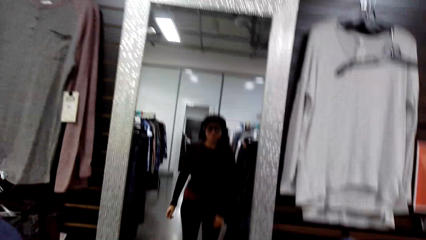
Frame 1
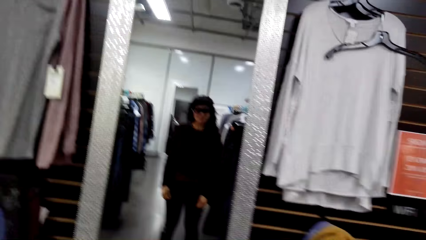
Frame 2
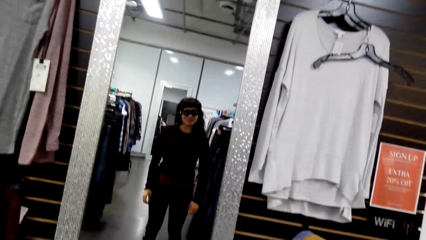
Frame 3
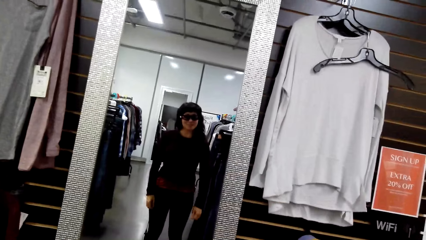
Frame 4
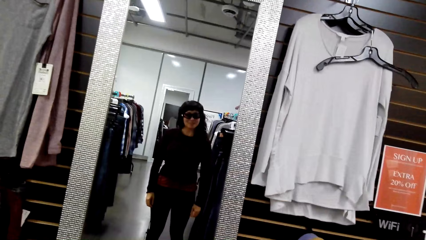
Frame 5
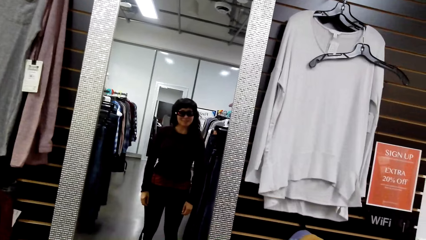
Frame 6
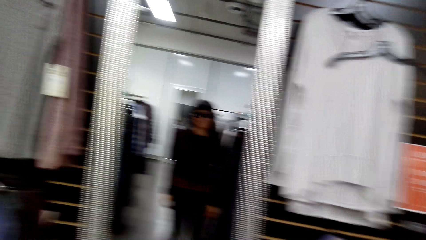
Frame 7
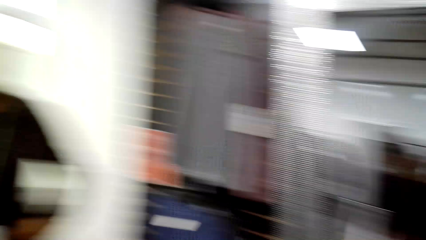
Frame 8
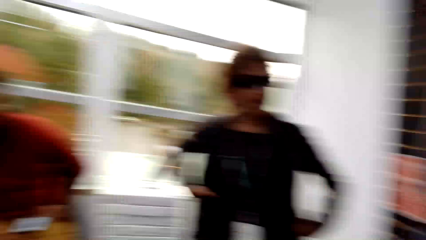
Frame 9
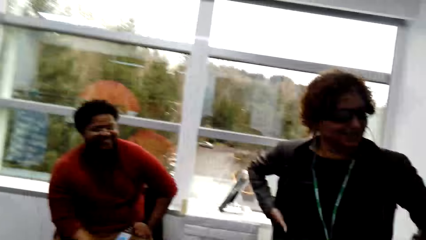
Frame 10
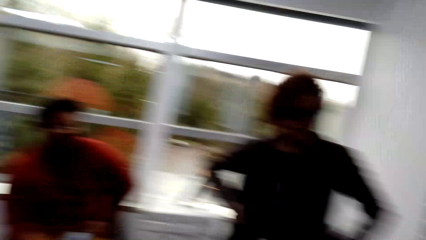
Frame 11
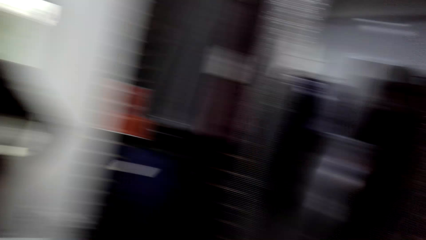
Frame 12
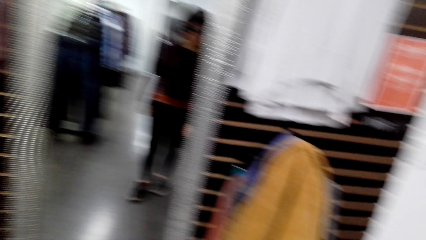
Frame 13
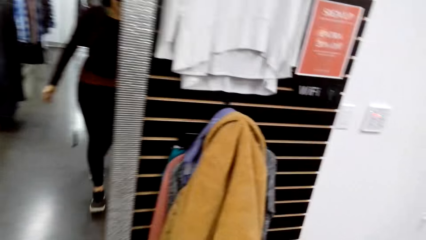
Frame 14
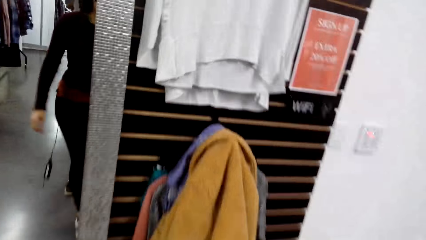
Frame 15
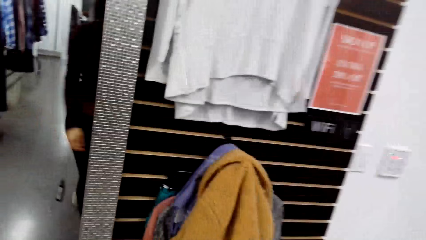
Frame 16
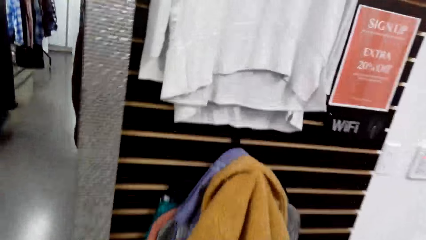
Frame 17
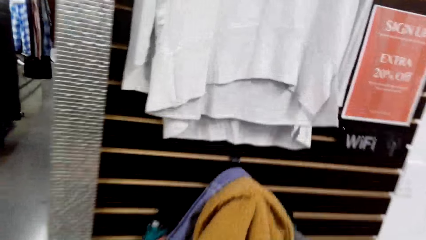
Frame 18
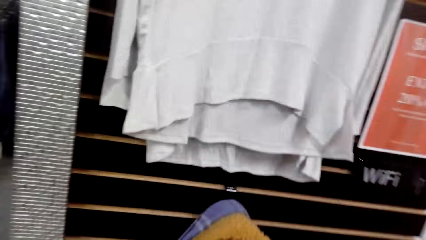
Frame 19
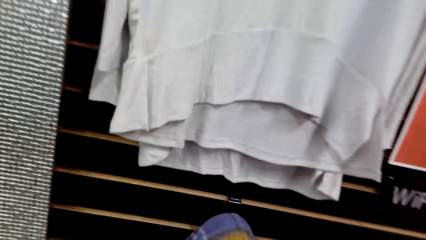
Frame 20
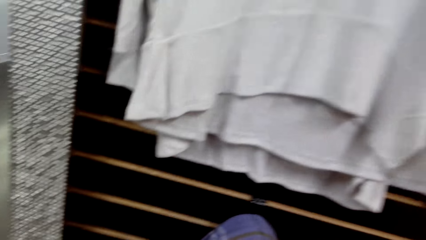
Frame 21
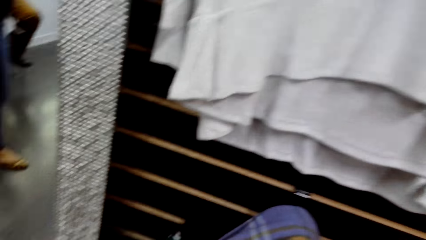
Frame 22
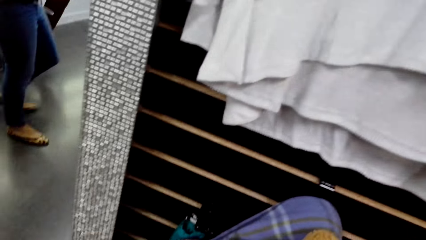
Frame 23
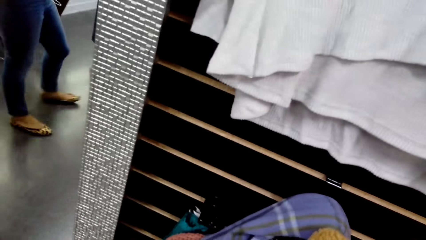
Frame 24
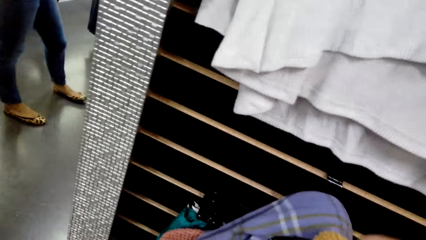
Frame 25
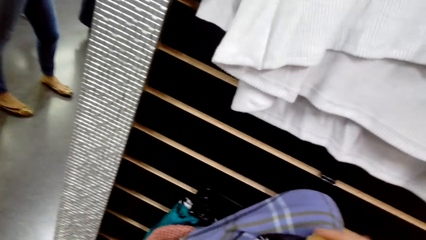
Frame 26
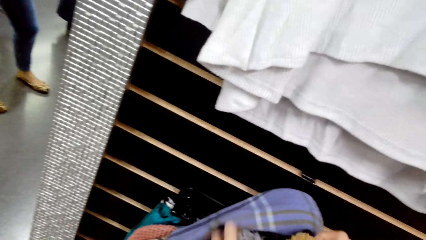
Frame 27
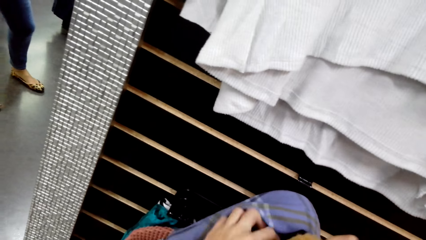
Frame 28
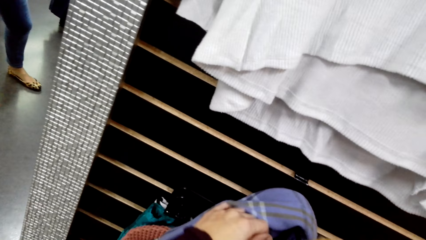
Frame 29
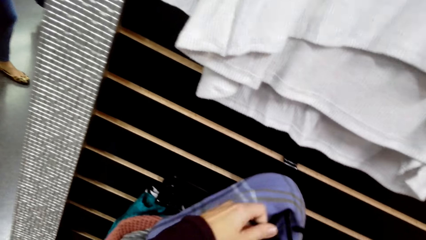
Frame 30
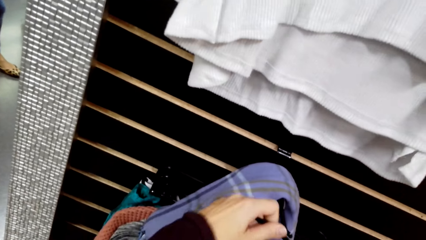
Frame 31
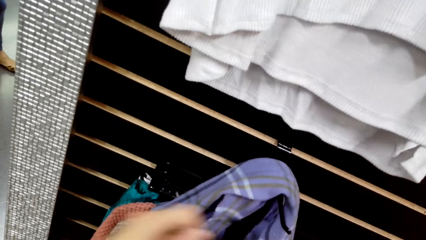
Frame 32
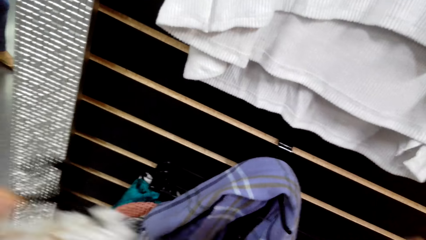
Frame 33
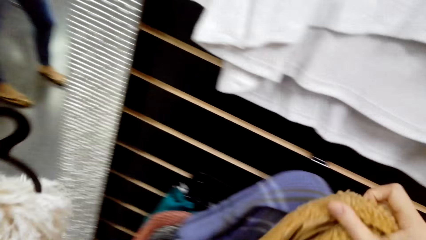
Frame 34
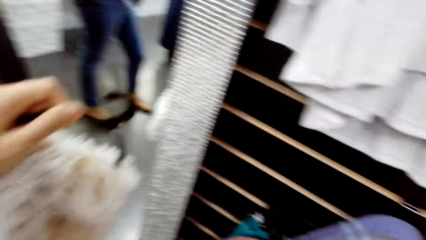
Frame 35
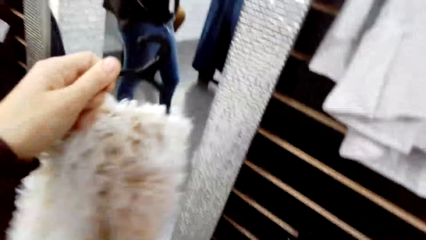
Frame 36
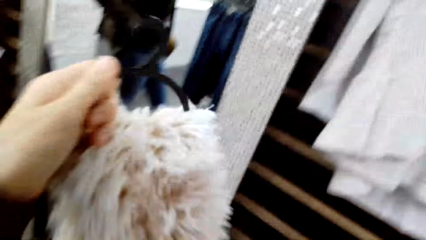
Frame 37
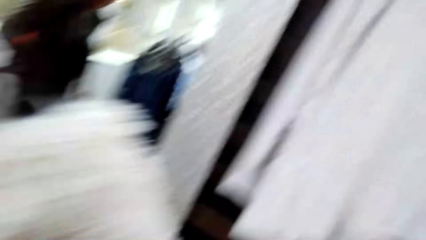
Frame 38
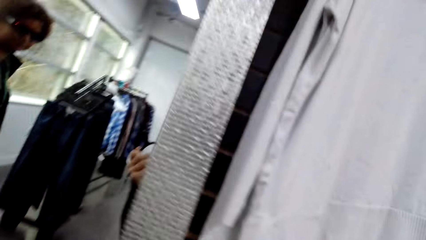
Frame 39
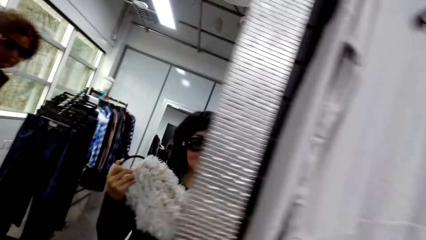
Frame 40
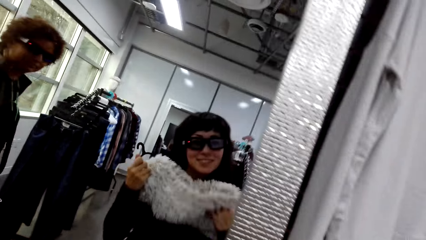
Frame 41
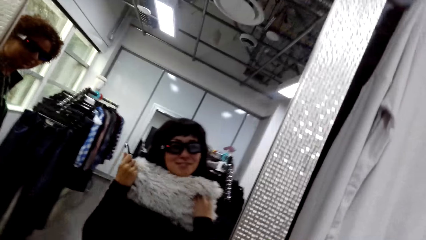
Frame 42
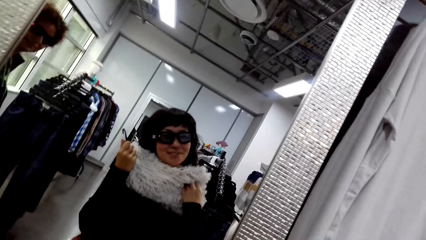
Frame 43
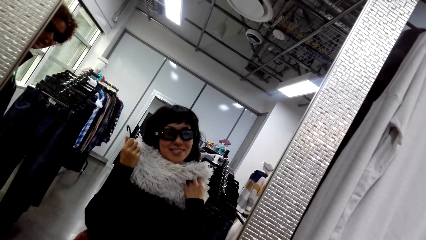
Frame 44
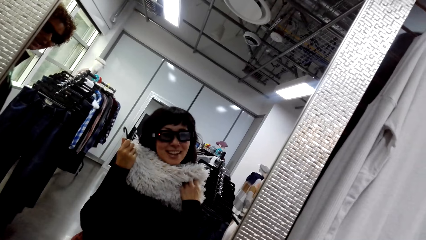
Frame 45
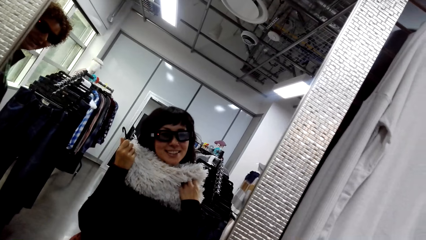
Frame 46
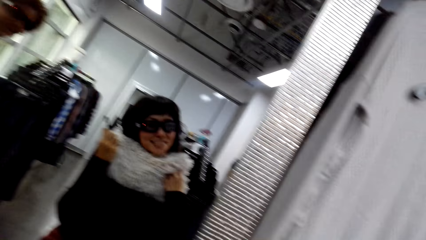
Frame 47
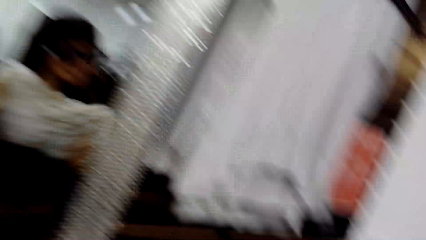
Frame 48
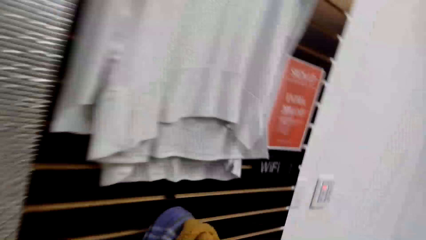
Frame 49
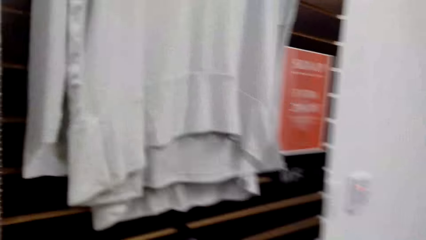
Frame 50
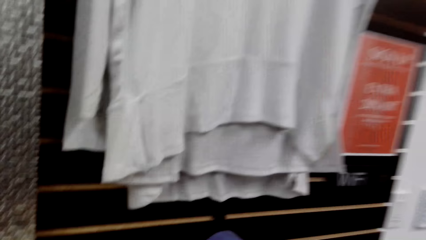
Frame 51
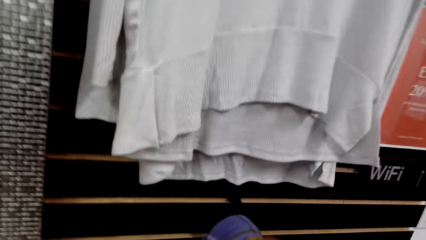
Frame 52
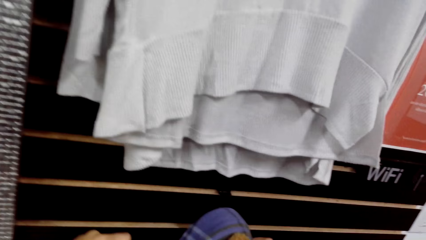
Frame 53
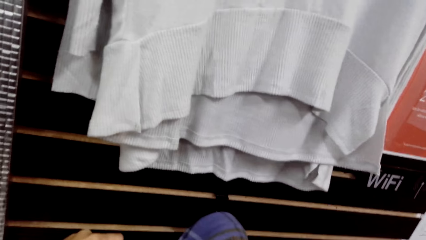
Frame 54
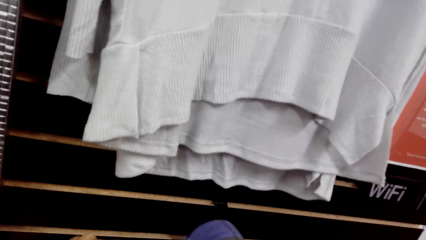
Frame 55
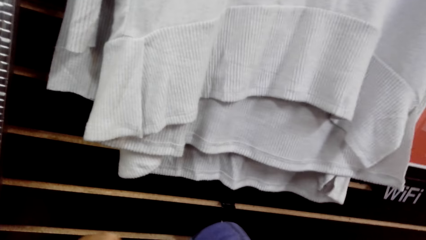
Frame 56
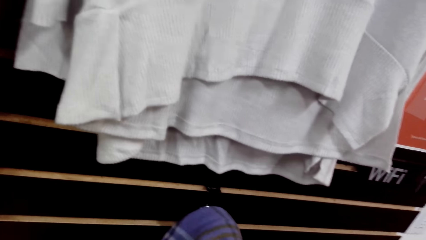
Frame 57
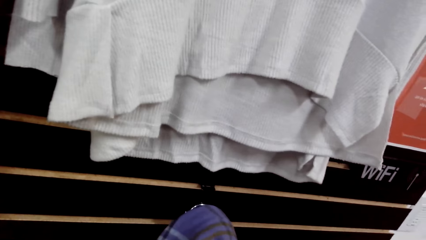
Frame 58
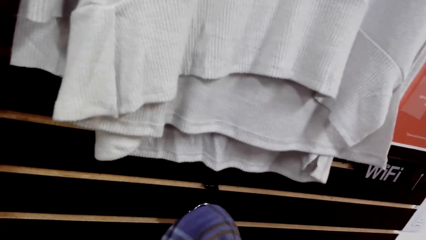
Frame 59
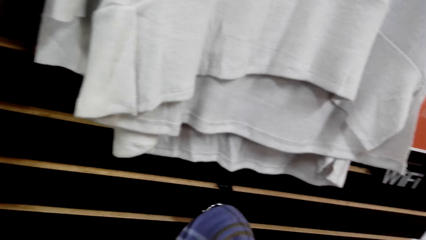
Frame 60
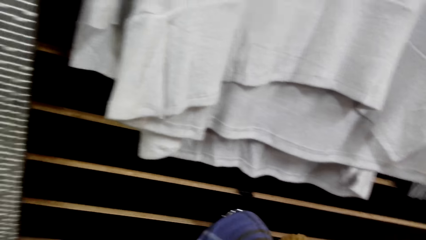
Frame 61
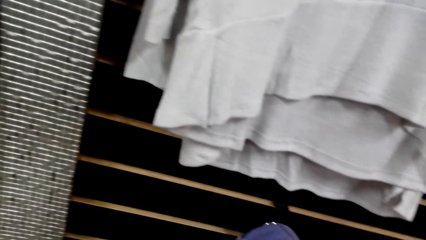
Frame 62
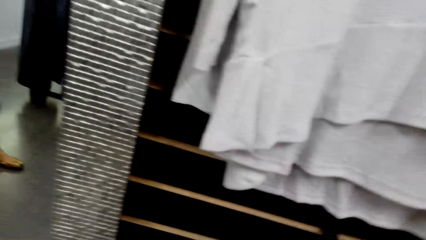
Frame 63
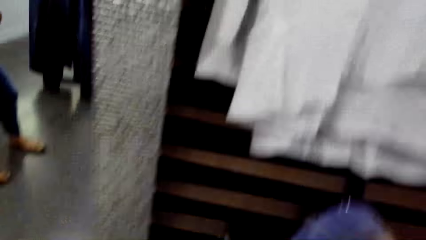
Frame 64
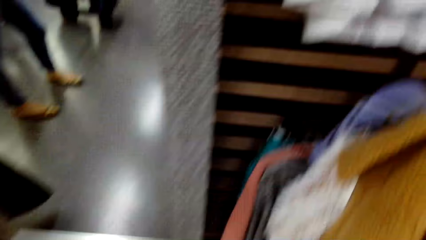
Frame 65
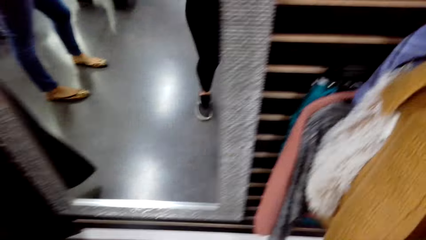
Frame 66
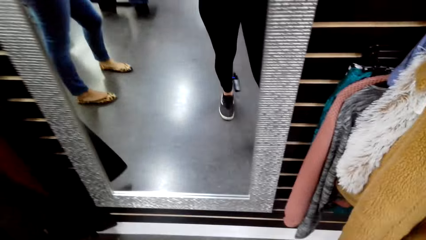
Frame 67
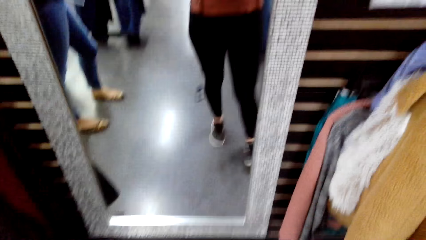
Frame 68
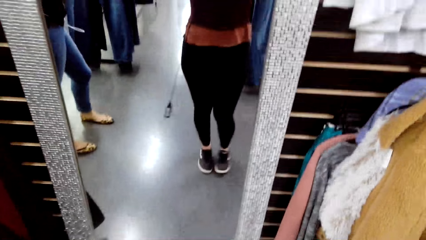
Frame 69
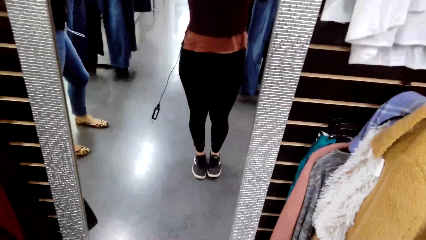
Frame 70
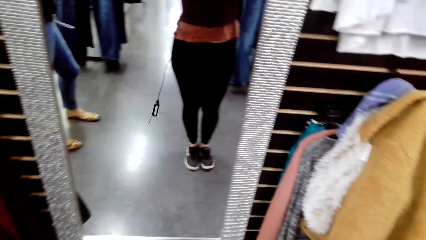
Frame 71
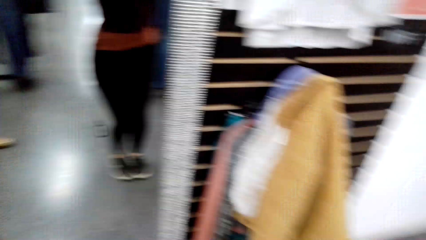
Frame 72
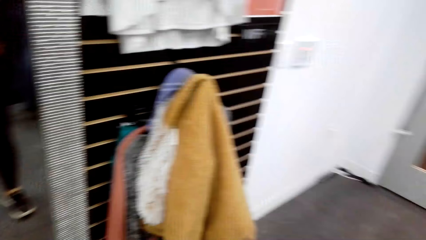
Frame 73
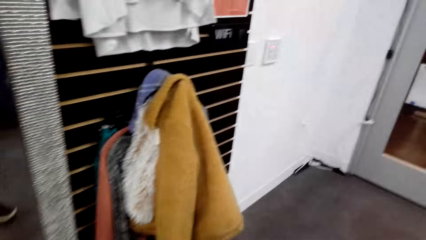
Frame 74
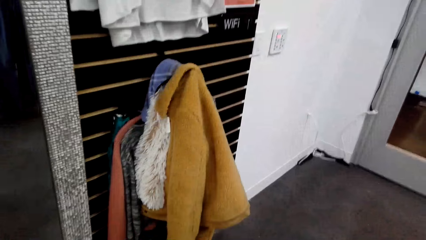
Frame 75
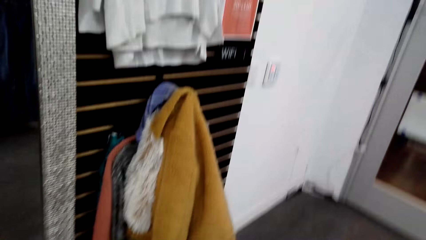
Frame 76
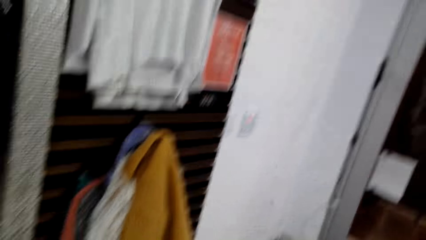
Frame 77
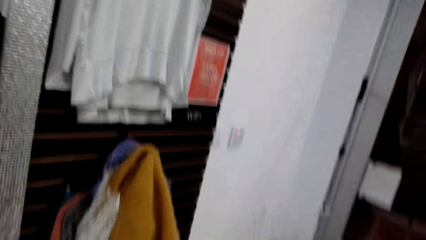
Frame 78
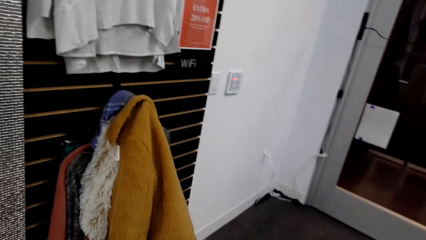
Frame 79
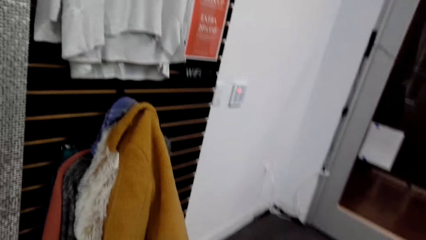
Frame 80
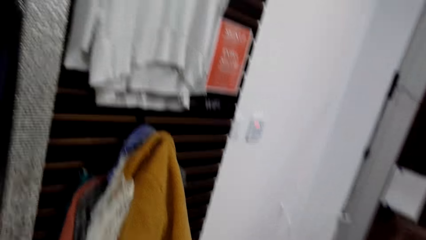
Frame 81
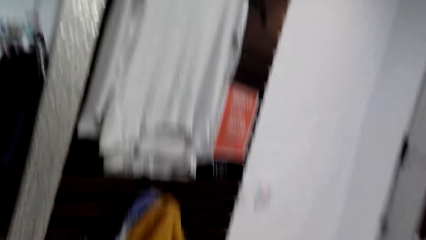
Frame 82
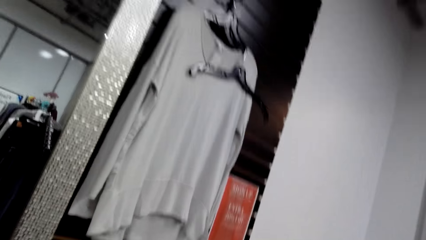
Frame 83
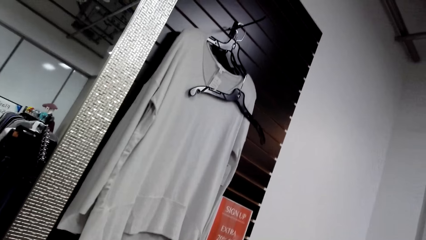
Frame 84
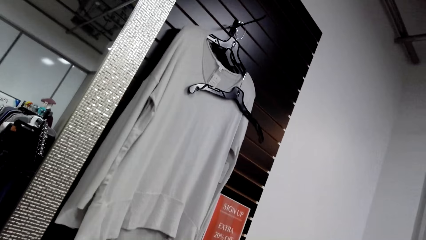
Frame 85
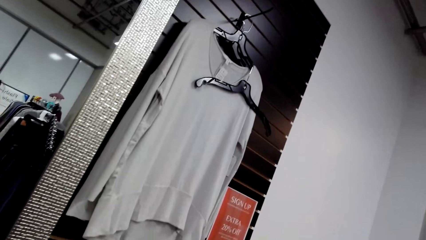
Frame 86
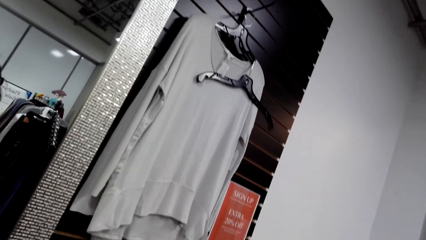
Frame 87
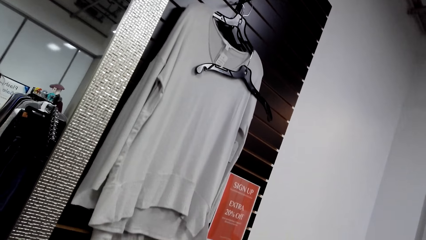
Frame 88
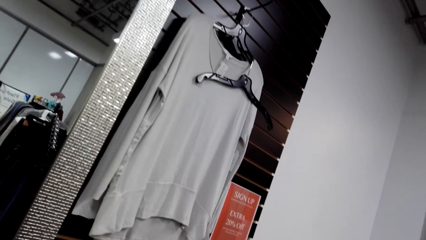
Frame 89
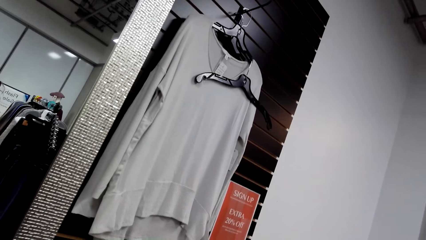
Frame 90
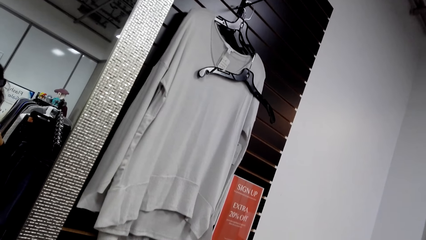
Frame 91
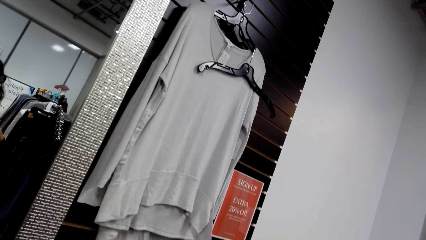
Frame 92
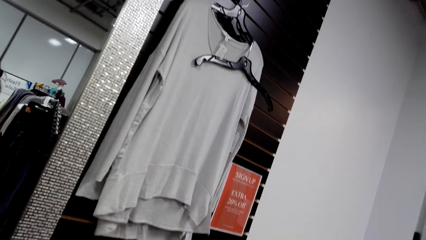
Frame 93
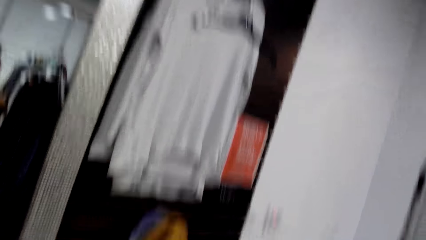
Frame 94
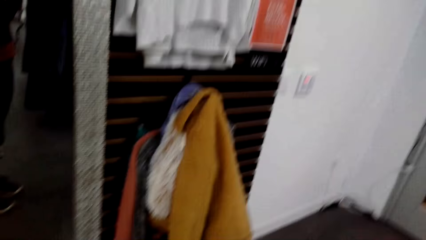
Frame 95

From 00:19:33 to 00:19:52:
The seller talks. The camera wearer looks around the boutique. They pick up the scarf. They look at the scarf. They pick up the scarf. They look at the mirror.
